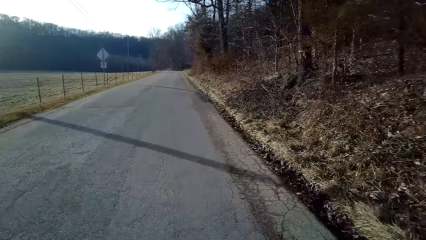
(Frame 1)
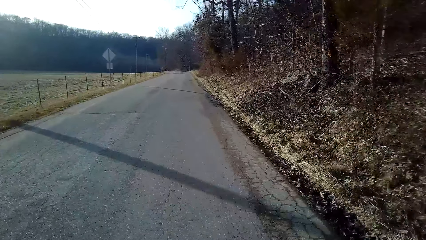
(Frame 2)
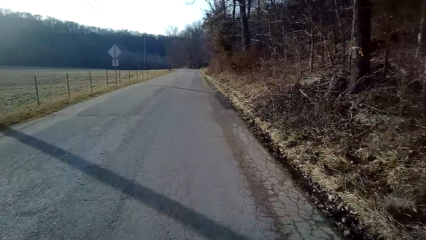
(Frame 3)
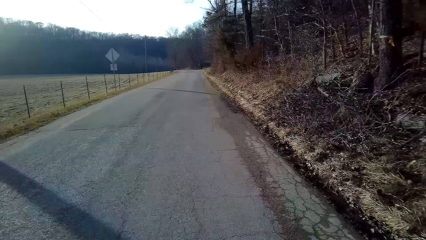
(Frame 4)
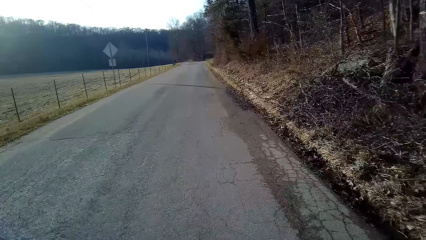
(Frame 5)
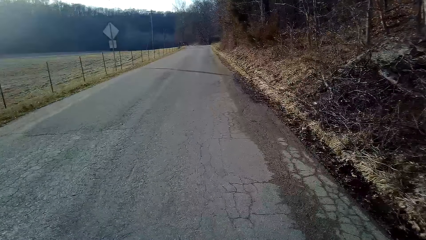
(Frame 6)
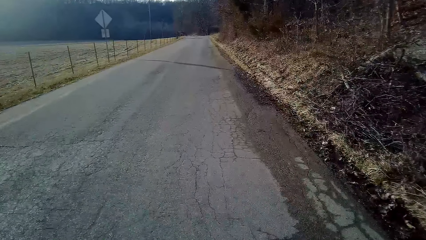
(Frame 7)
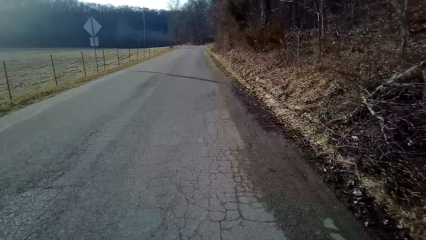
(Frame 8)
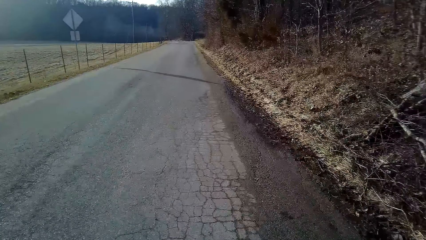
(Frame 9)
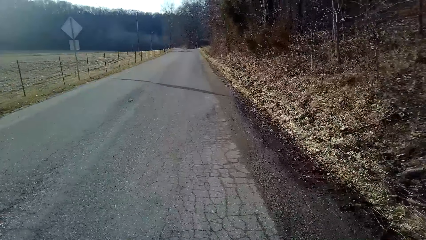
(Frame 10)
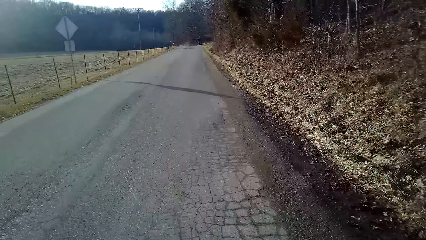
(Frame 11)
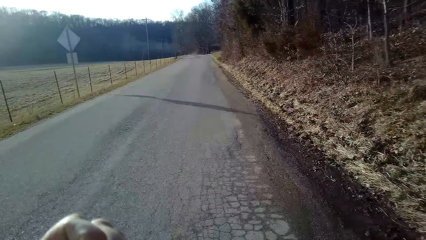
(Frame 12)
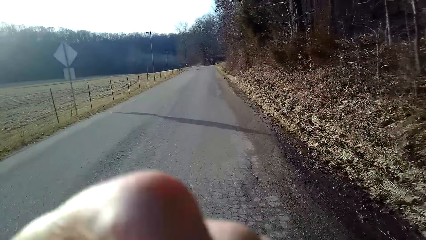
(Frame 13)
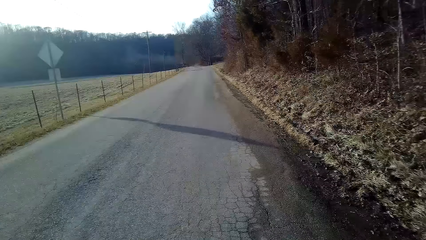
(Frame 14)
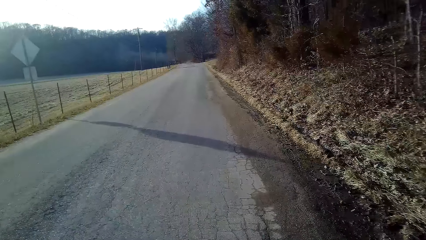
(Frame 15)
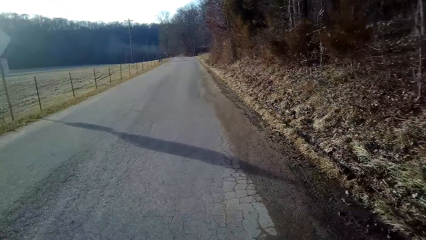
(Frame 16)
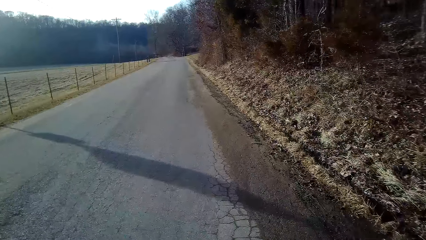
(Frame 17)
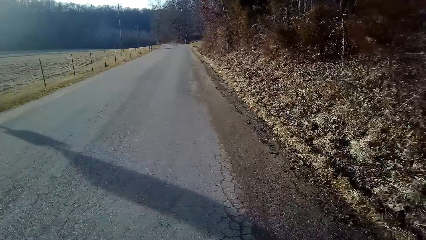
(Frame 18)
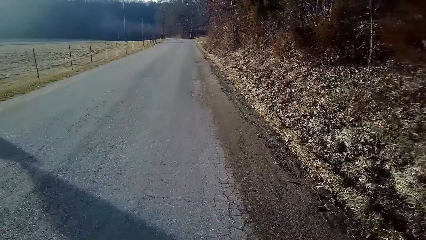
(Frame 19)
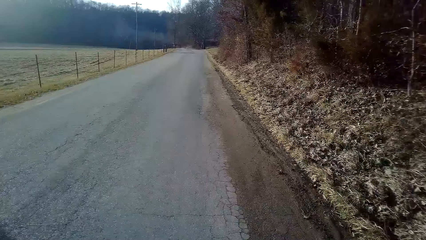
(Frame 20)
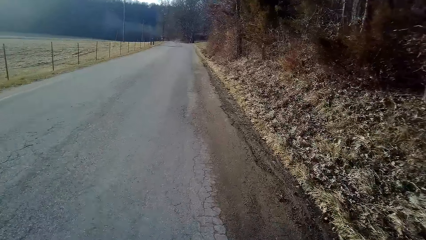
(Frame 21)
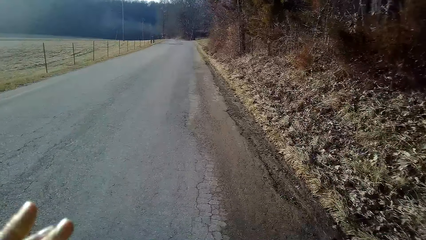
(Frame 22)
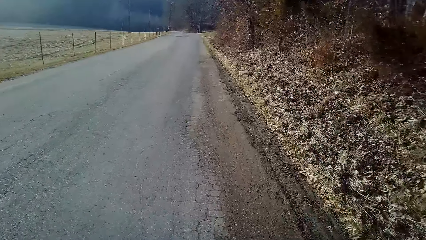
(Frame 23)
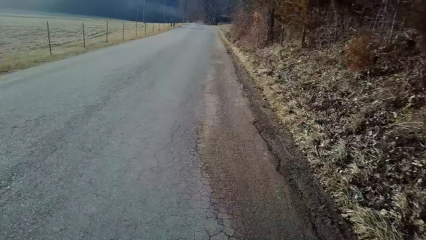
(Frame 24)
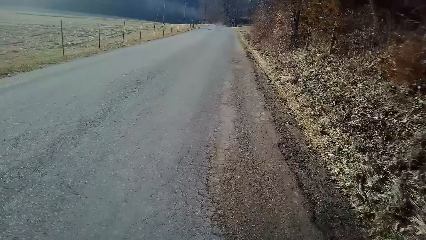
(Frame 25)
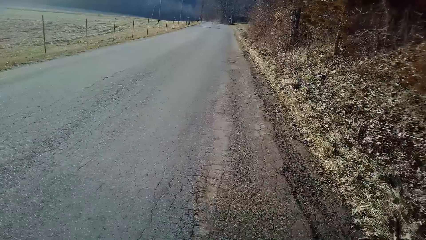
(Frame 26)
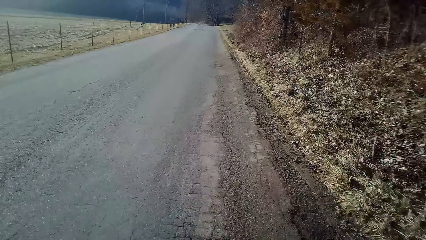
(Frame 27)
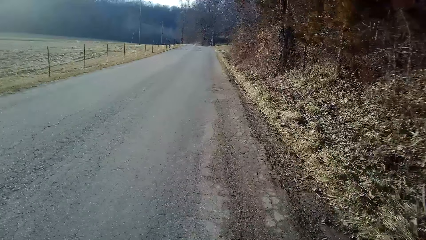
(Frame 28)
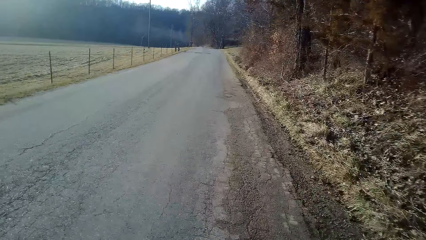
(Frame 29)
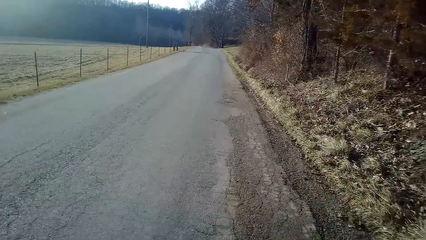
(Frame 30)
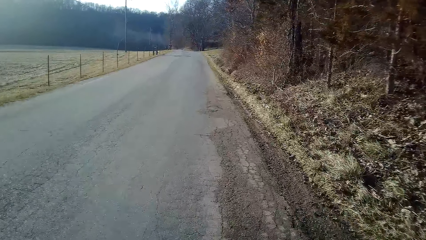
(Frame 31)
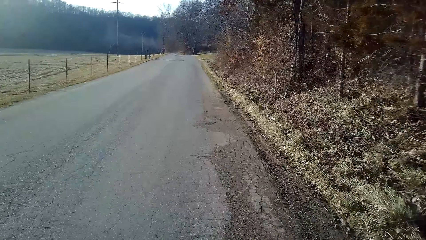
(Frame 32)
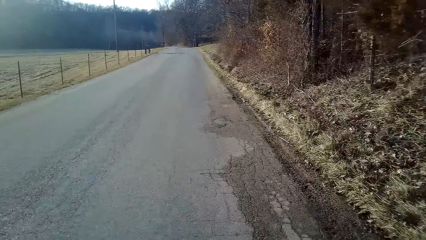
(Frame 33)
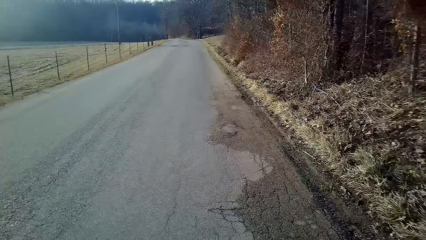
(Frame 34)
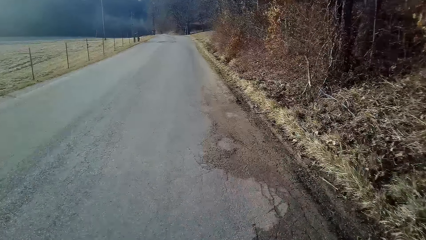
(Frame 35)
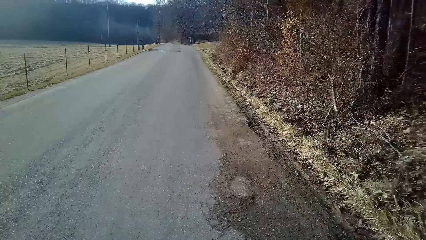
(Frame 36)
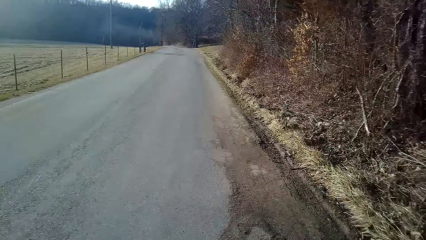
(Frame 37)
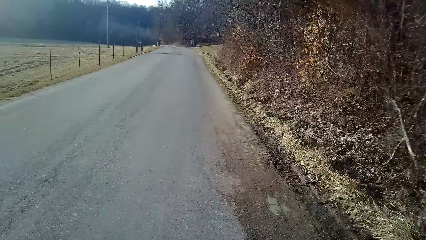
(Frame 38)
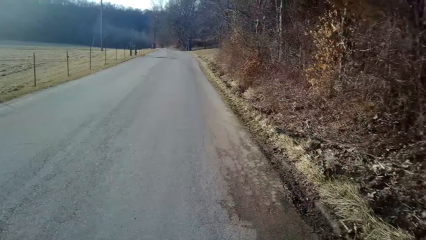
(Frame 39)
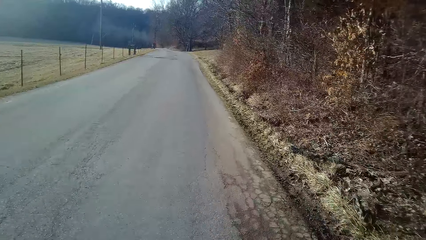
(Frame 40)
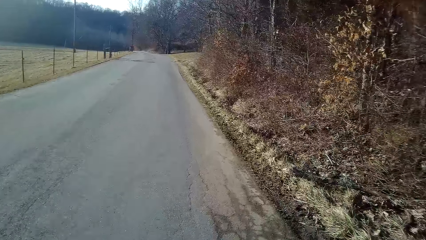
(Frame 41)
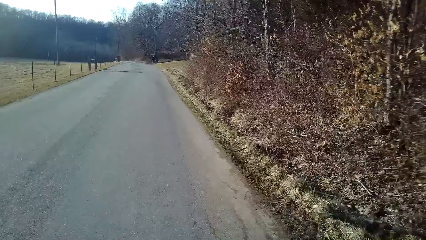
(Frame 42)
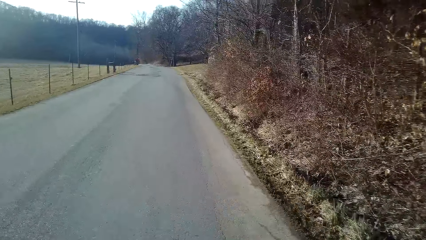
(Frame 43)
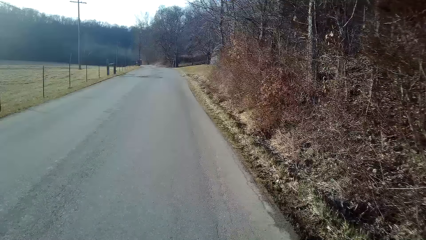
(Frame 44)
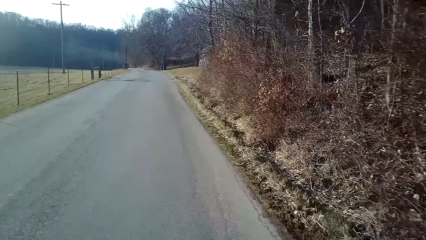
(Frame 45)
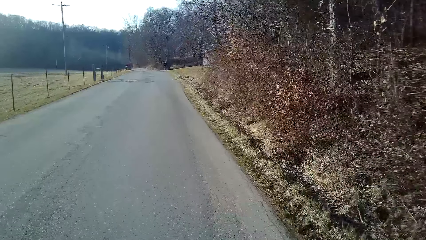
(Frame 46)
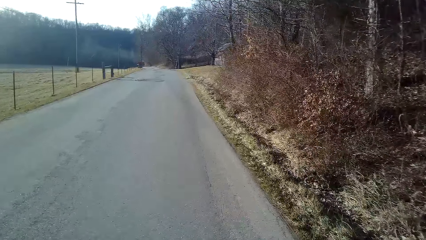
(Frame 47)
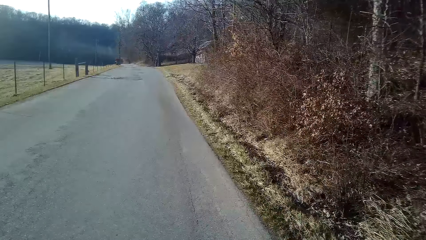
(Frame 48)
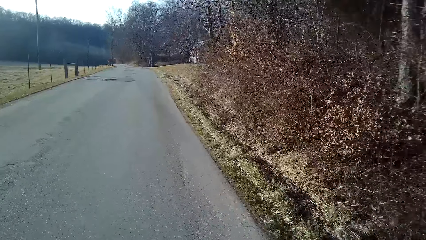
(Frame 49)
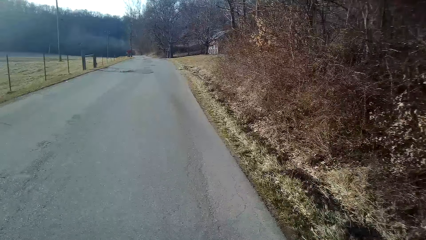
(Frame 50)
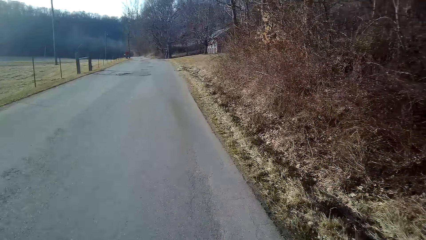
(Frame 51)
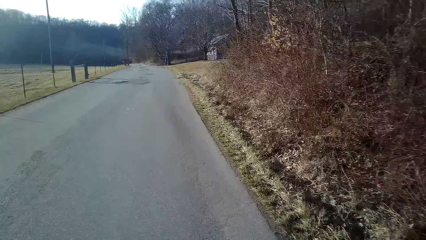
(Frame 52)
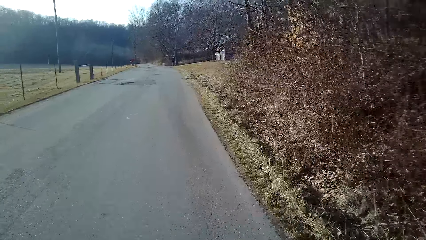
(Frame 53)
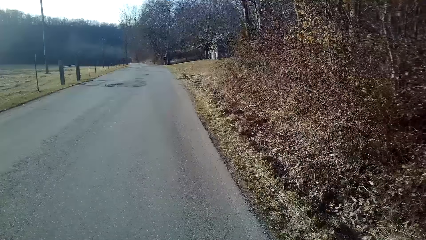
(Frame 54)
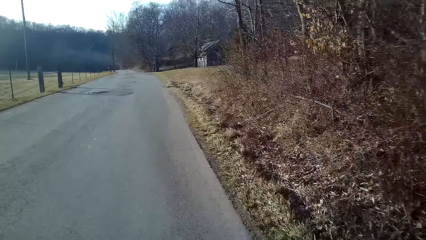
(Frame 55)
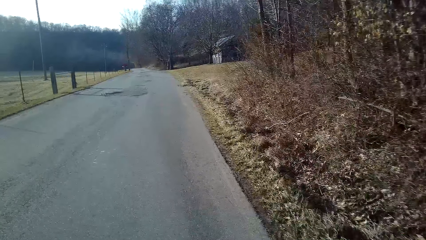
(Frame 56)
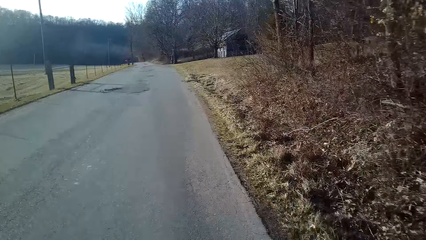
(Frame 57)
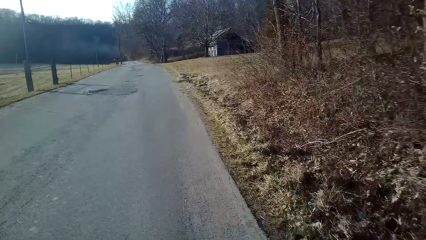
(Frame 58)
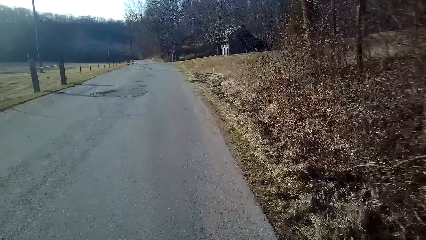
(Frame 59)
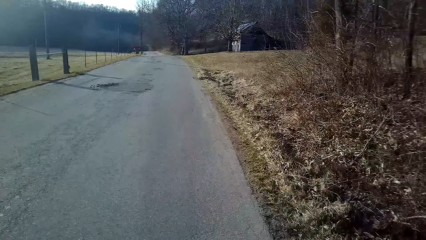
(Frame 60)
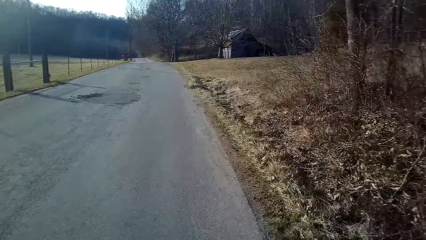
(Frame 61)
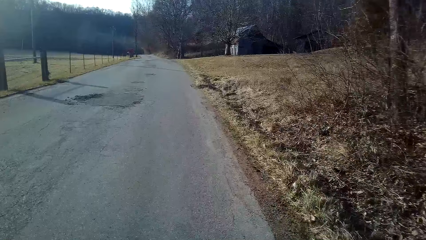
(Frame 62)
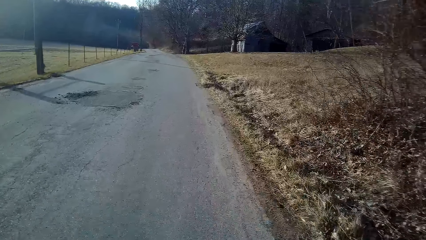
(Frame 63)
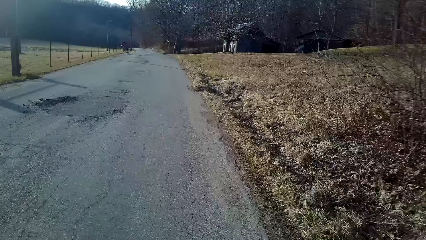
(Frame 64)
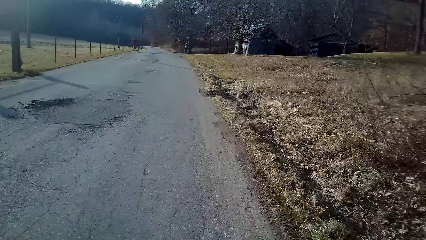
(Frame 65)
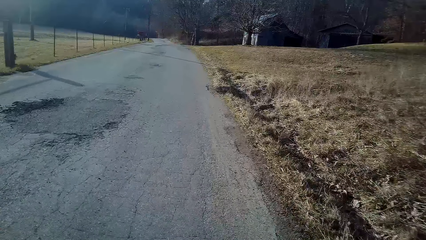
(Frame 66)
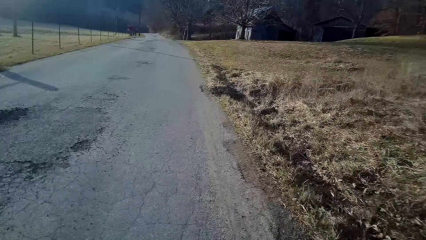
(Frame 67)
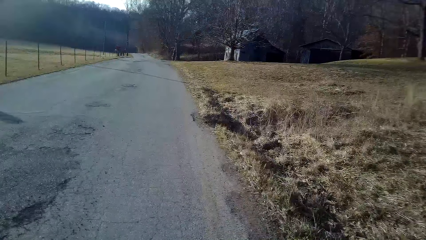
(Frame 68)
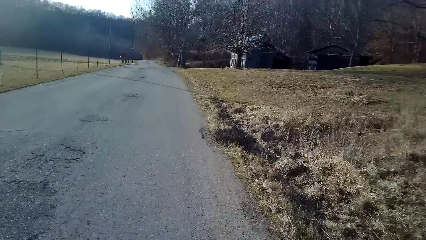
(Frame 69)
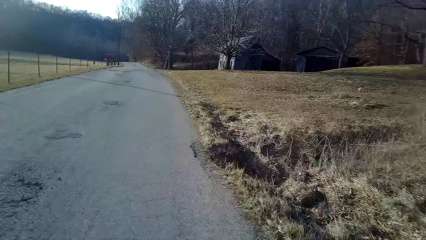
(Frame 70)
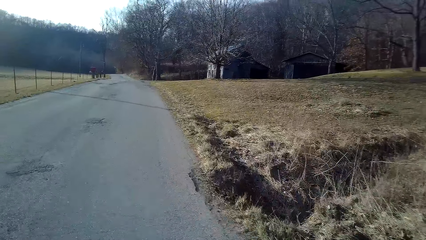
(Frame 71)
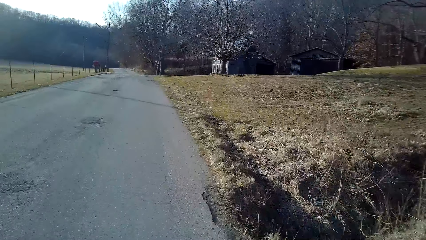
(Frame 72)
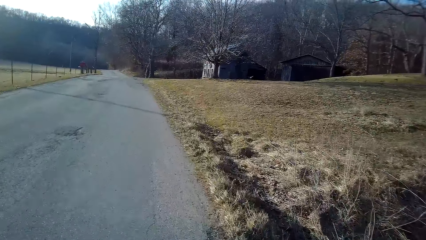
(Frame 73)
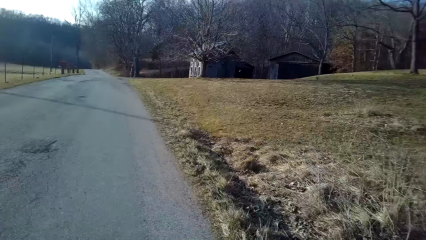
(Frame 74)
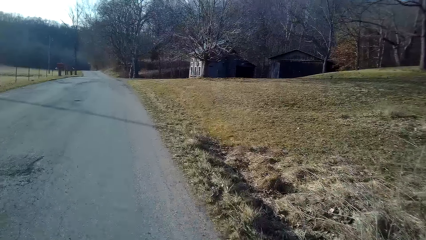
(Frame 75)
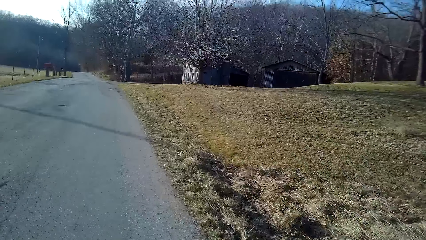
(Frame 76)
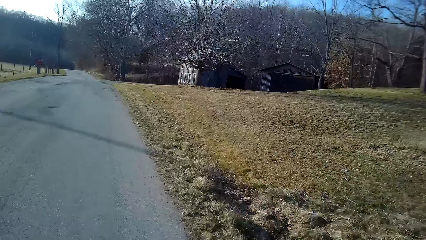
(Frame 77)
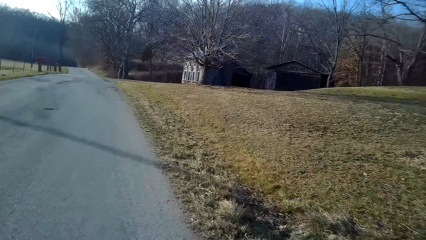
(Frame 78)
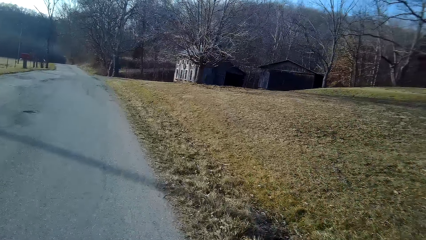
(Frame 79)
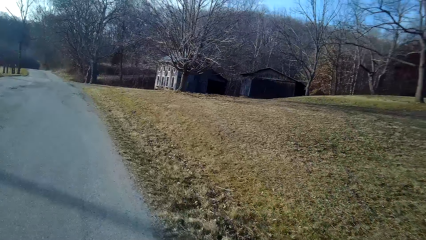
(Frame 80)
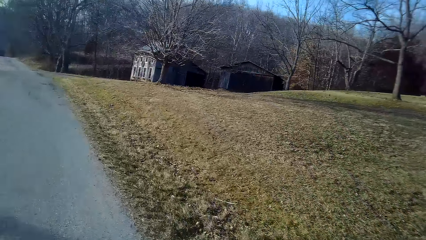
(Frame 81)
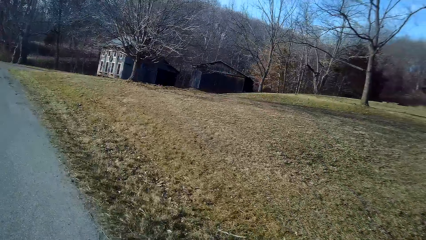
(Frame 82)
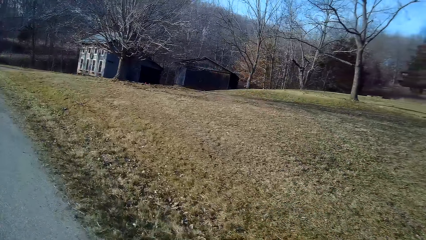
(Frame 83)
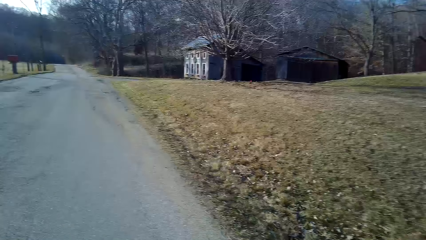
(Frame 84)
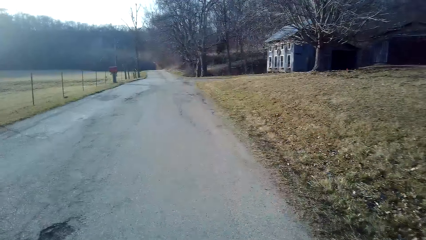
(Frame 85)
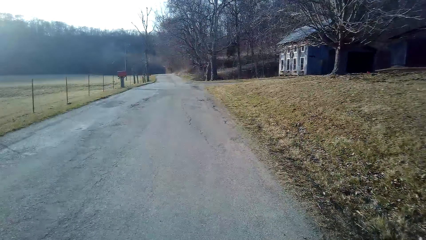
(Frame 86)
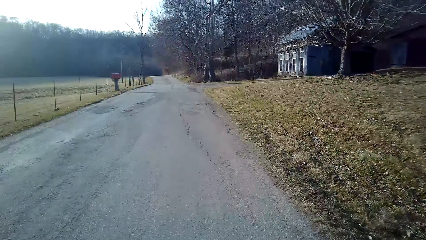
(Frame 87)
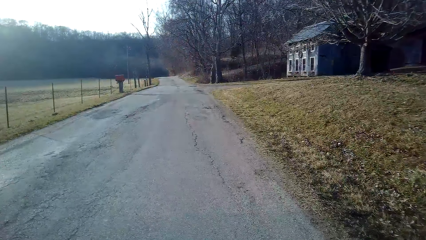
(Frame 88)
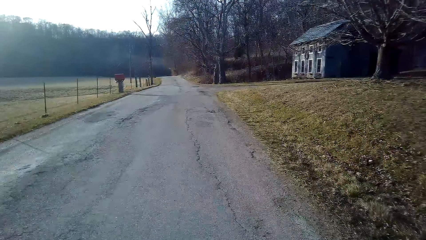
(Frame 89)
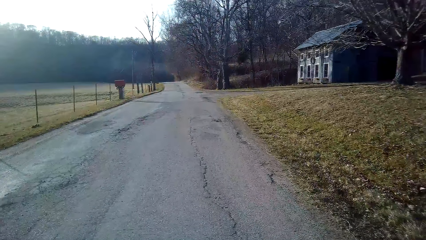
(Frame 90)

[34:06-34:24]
The camera wearer turns to the side.
